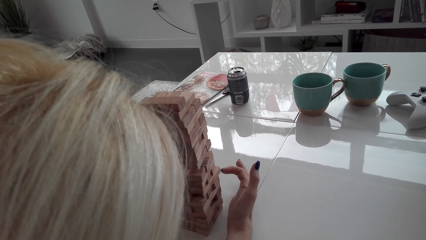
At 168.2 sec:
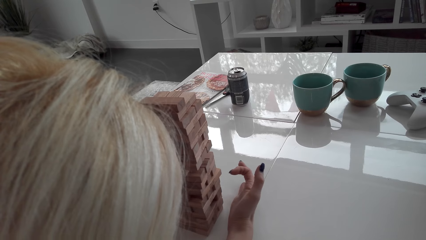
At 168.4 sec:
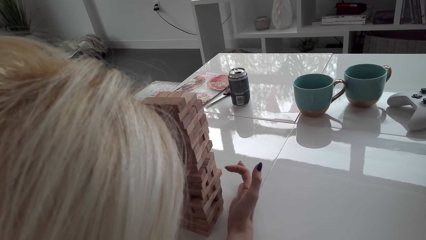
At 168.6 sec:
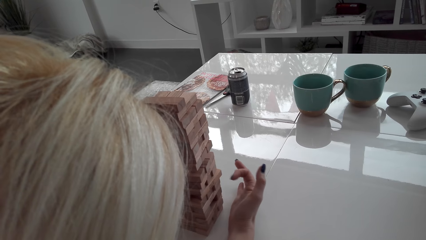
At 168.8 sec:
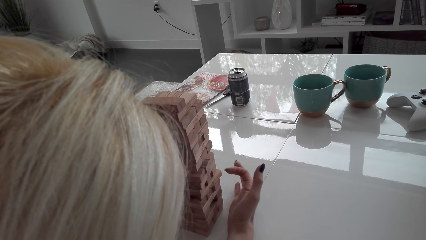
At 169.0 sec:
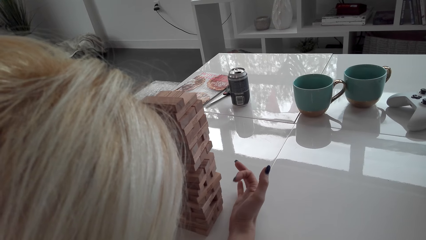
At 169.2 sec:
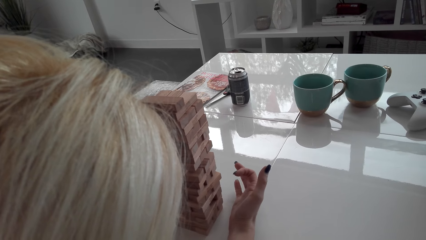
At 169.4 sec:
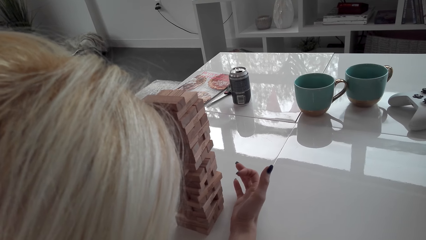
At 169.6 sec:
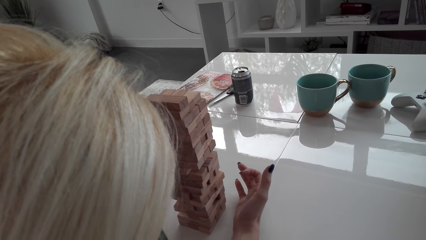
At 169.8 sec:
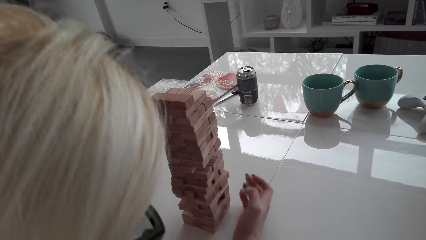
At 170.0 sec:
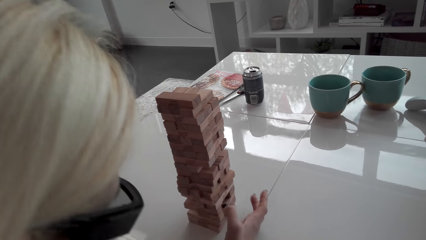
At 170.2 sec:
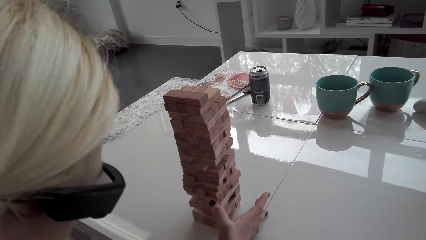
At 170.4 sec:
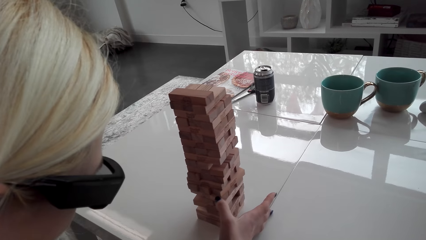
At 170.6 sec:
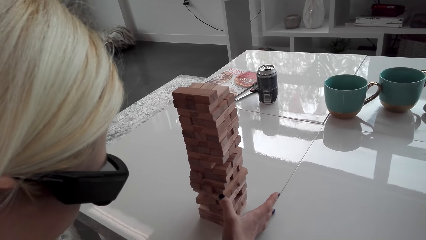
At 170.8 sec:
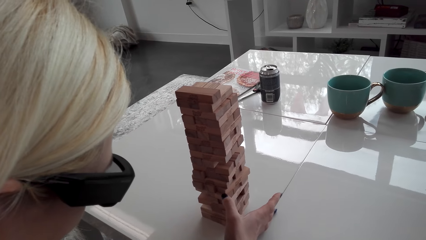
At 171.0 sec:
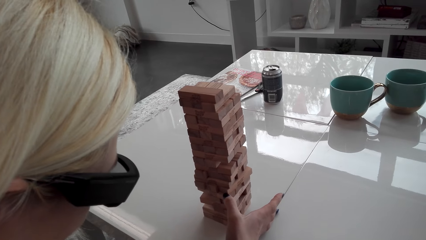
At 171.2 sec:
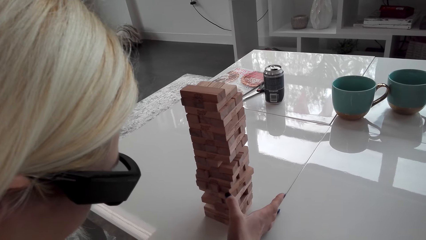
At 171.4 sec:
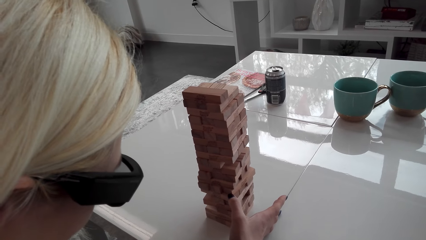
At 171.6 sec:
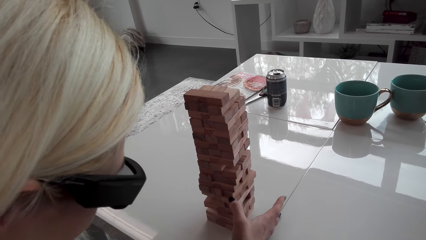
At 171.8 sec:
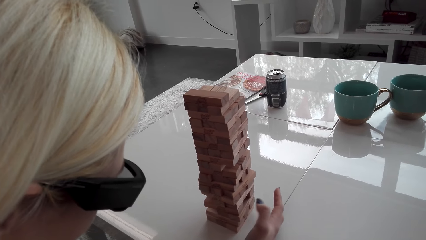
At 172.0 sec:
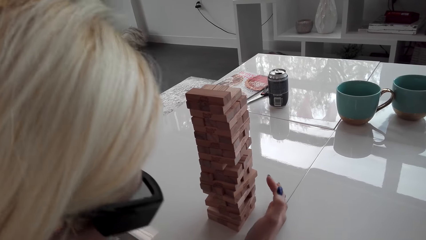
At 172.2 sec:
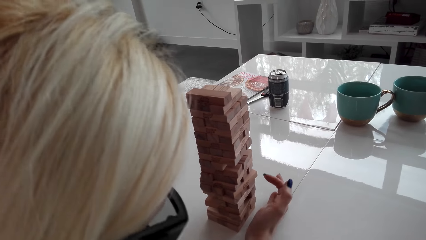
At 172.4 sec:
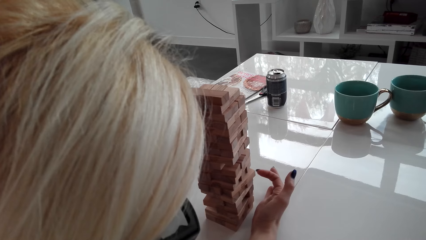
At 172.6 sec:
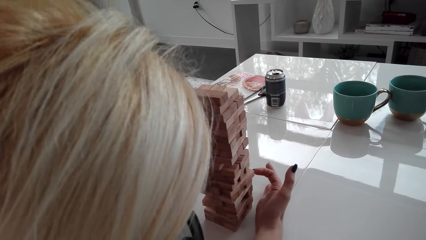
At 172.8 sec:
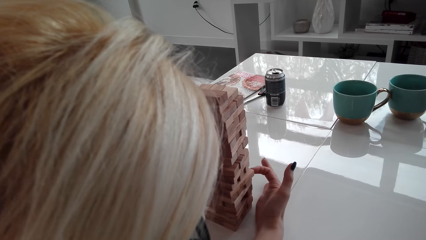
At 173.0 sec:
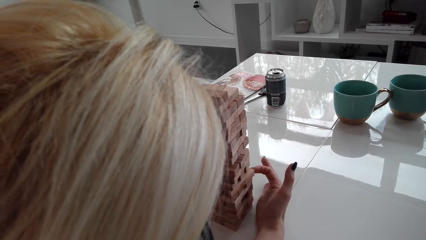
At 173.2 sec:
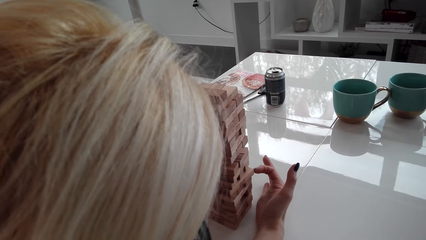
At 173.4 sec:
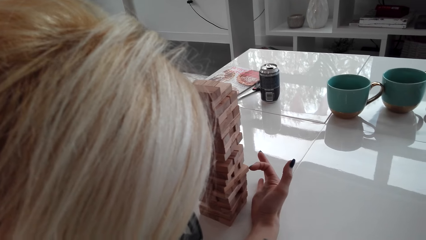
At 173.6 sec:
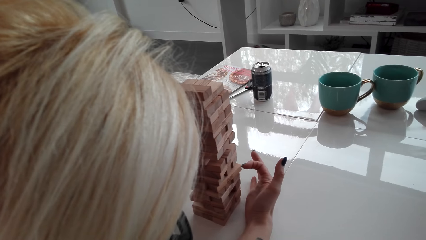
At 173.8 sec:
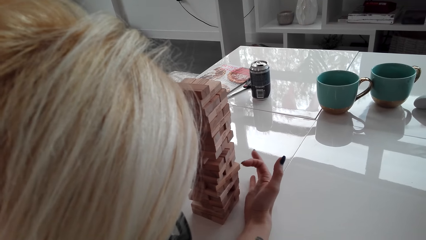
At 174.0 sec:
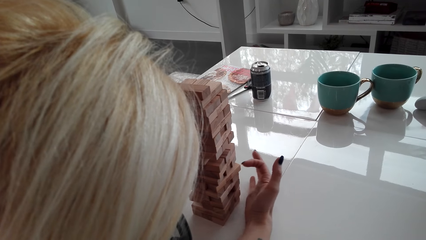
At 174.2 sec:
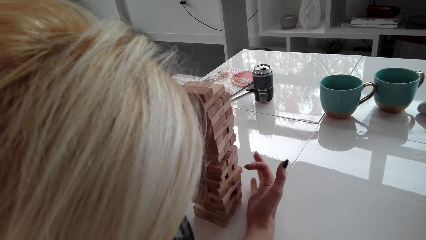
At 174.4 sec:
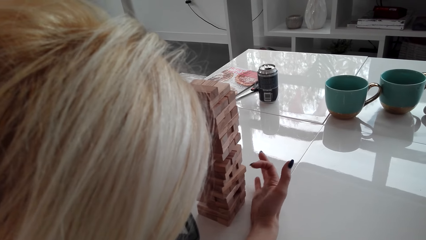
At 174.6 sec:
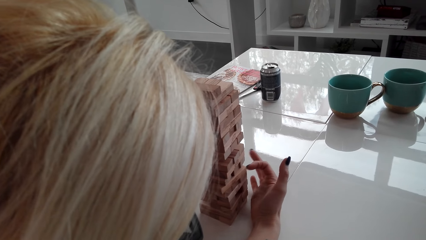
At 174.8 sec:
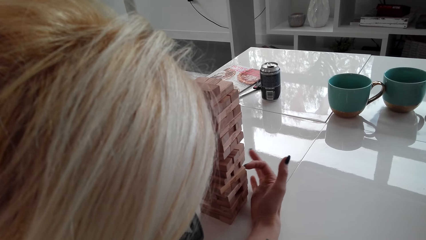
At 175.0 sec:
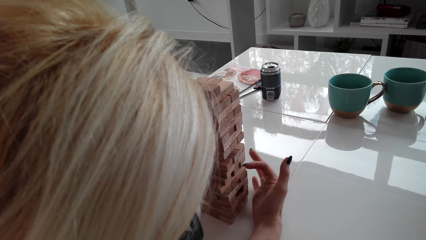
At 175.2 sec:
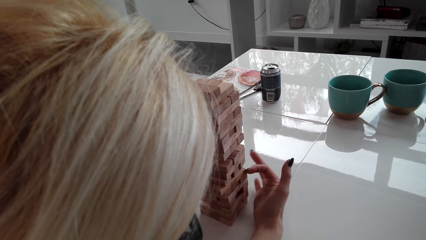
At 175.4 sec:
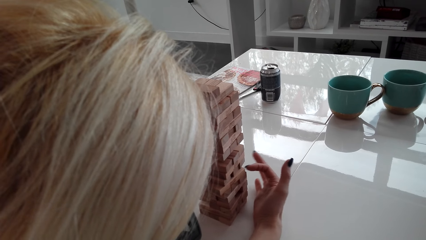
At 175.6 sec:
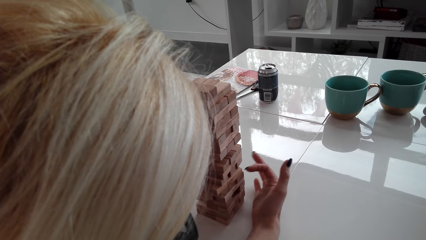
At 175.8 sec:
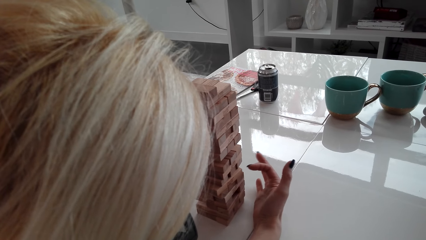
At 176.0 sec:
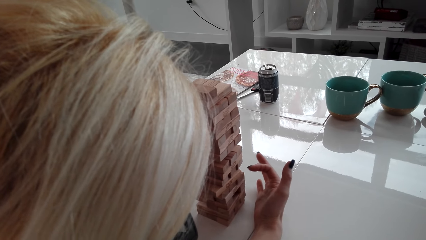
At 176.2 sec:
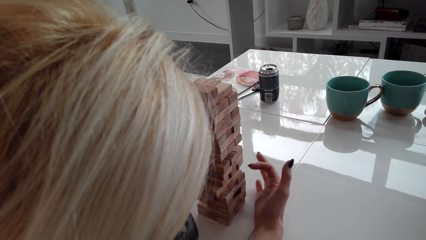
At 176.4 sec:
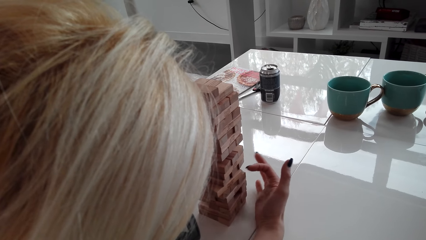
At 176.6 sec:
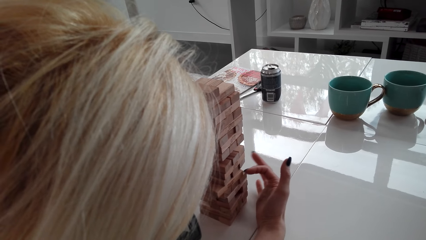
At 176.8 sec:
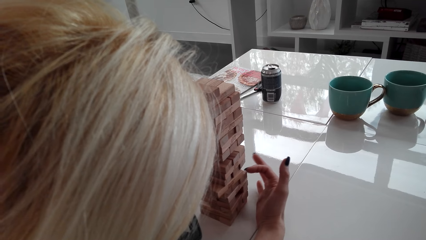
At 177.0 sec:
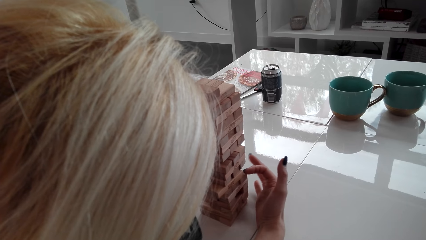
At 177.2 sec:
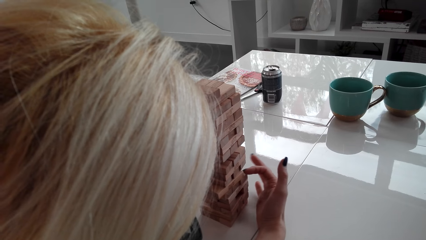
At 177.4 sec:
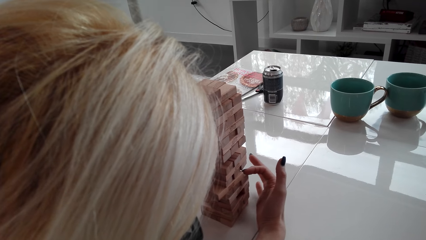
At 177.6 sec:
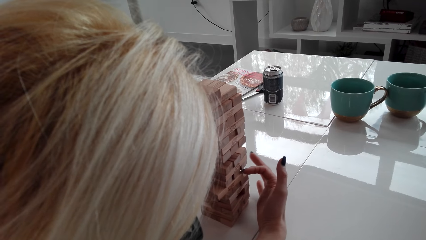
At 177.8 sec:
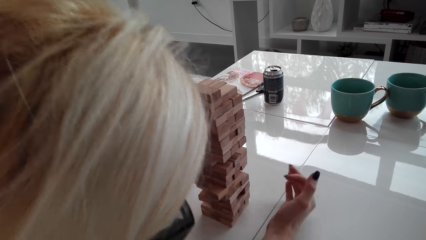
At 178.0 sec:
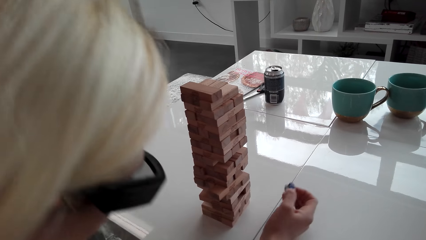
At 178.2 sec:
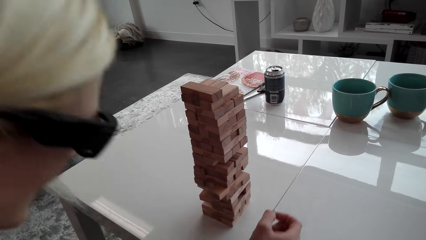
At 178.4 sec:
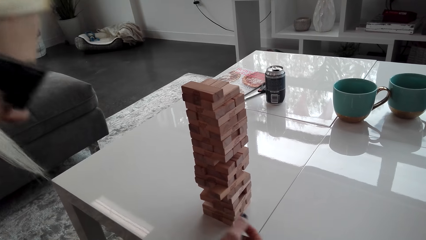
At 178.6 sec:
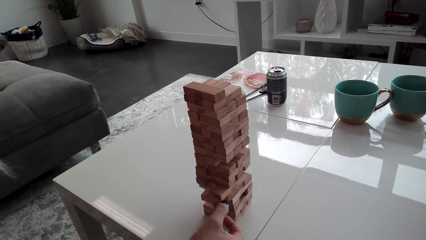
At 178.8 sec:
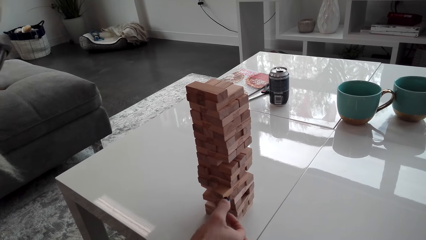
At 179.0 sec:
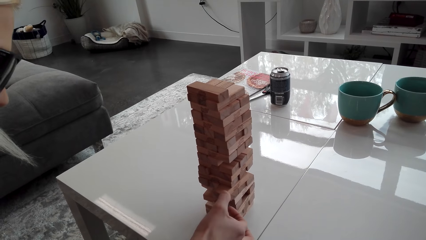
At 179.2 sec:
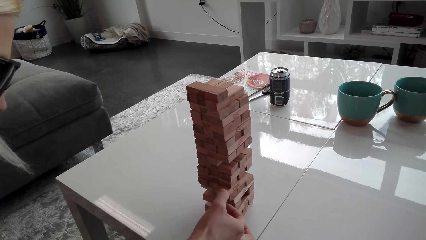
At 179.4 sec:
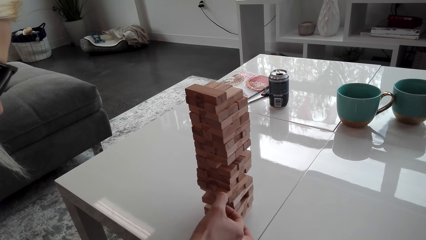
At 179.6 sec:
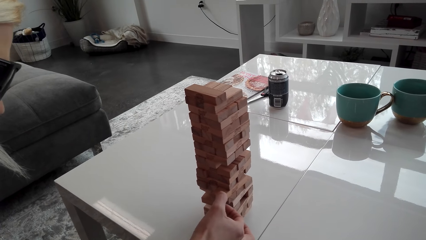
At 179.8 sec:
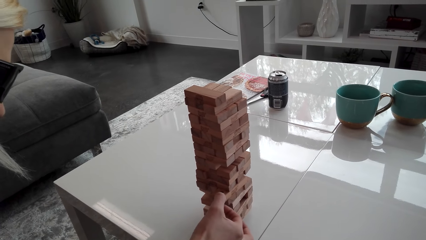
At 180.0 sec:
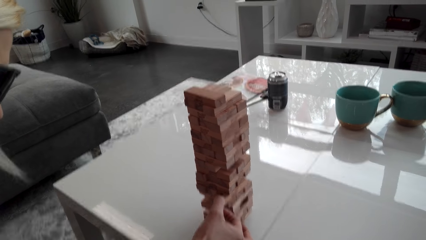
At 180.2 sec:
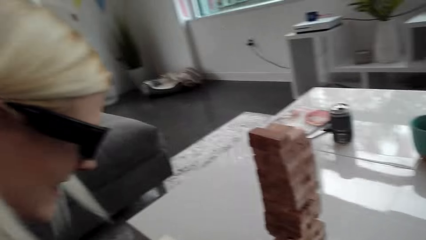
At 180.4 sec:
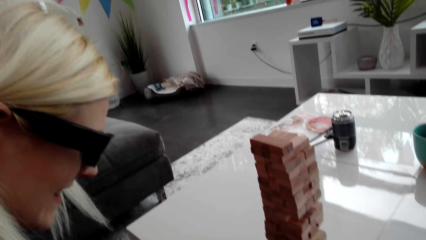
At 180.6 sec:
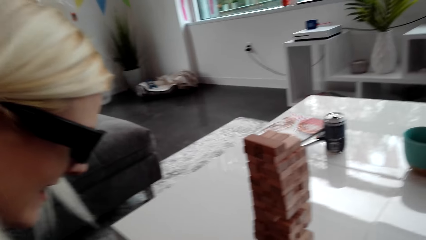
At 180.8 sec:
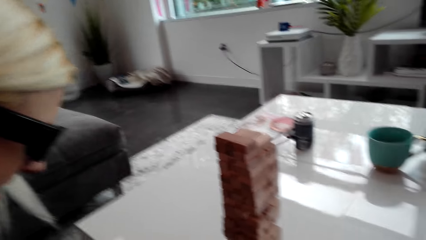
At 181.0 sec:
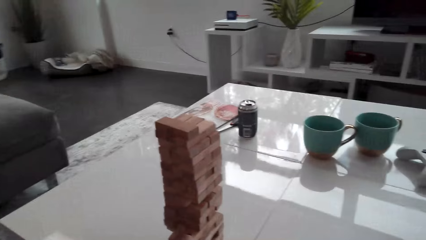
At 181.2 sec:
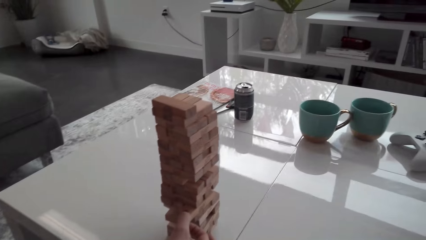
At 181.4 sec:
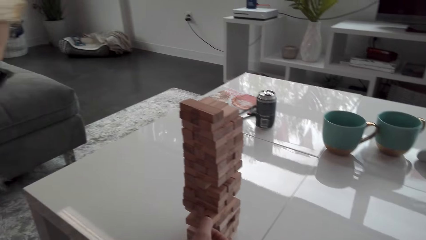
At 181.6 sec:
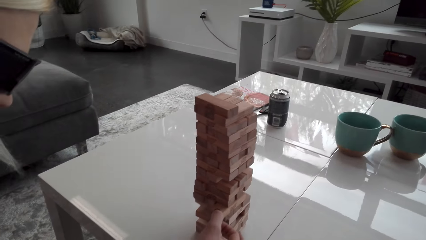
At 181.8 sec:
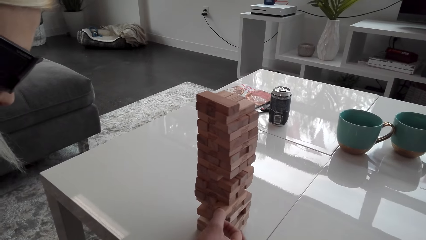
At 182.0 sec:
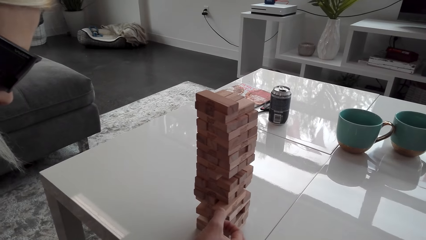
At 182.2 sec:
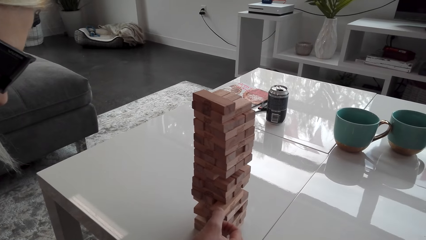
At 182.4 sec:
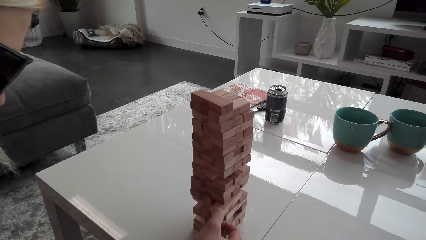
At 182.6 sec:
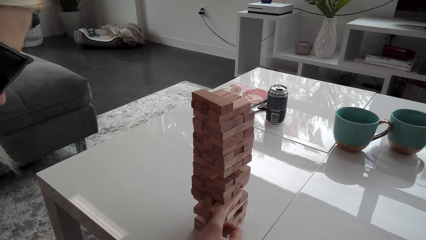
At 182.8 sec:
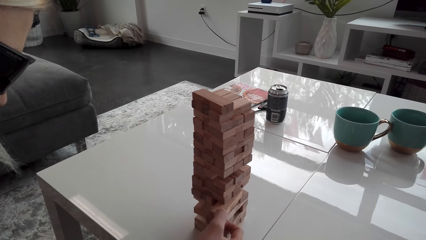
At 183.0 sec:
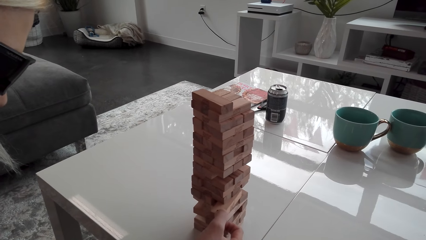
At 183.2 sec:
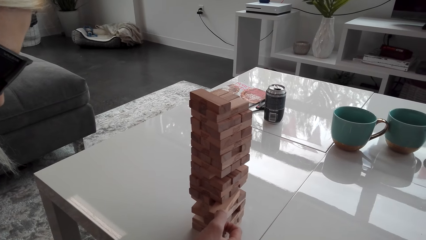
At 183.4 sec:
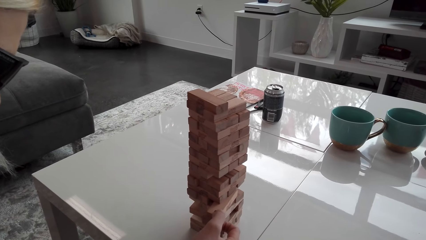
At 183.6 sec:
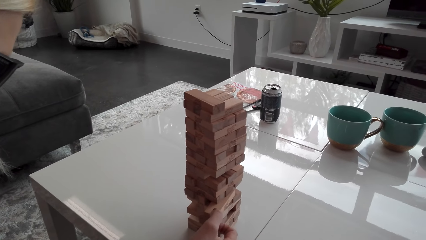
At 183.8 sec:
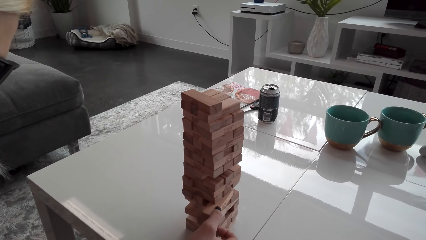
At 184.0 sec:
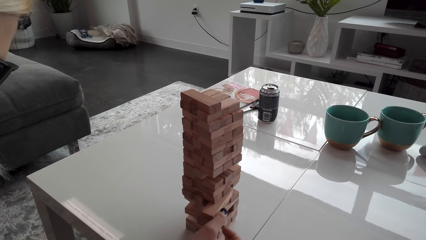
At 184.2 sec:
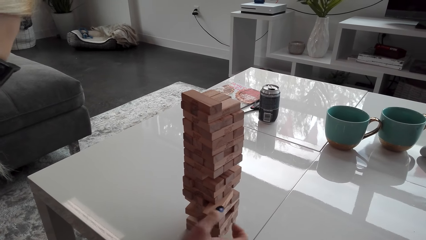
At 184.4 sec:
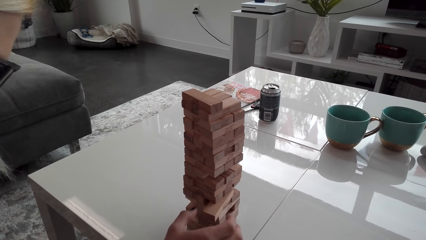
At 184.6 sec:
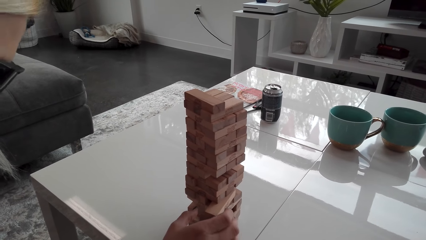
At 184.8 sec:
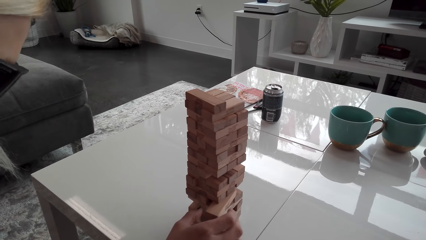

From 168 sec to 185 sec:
A lady hits a block from the tower. The lady tries to remove the block.
